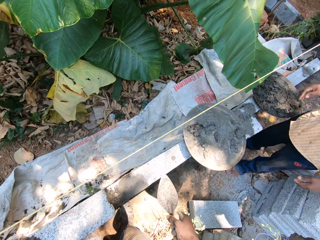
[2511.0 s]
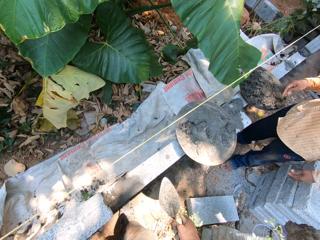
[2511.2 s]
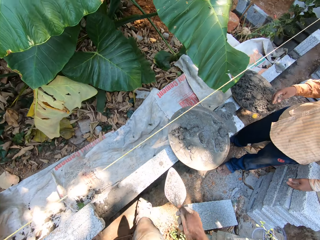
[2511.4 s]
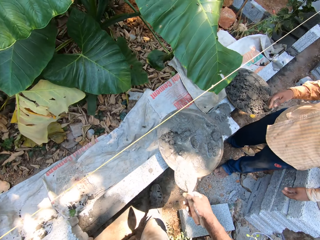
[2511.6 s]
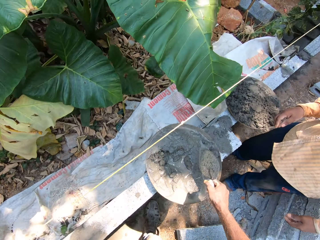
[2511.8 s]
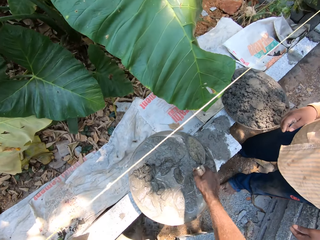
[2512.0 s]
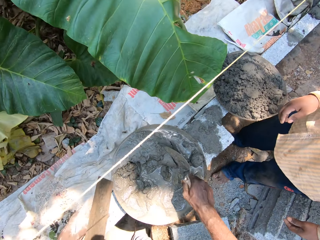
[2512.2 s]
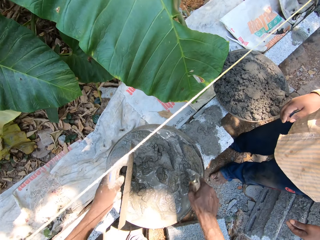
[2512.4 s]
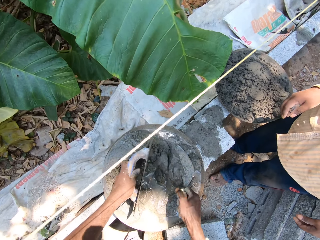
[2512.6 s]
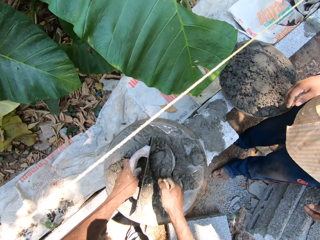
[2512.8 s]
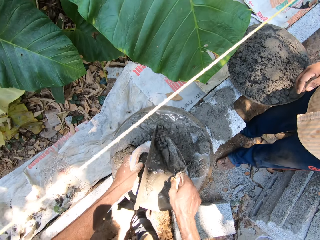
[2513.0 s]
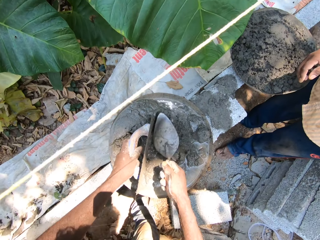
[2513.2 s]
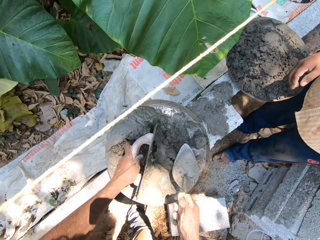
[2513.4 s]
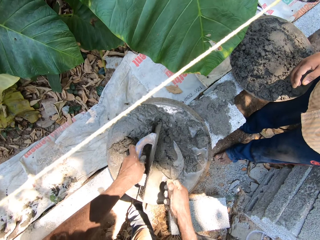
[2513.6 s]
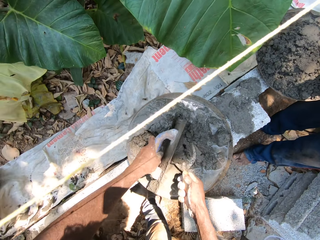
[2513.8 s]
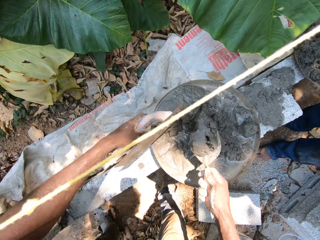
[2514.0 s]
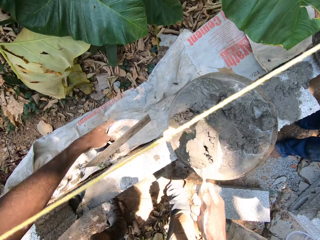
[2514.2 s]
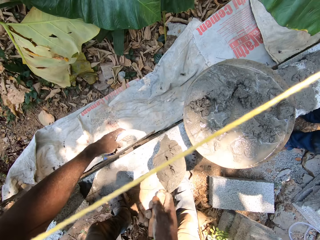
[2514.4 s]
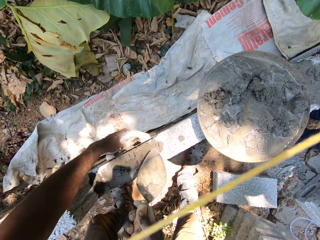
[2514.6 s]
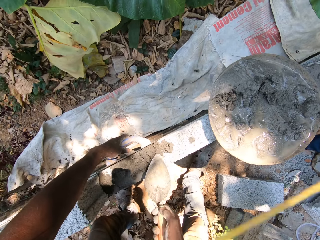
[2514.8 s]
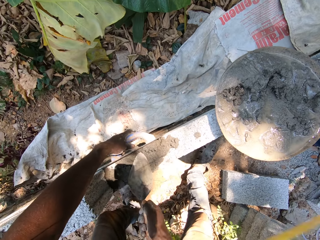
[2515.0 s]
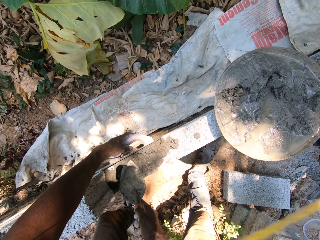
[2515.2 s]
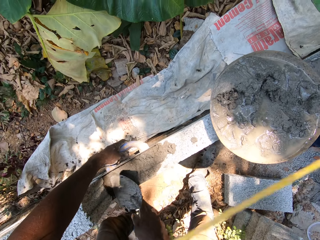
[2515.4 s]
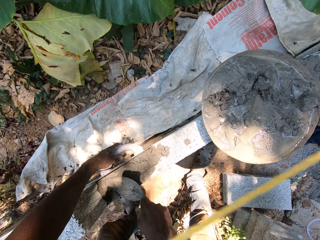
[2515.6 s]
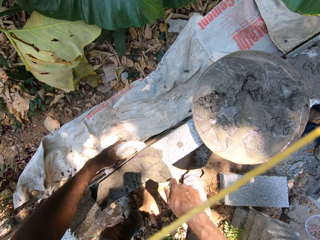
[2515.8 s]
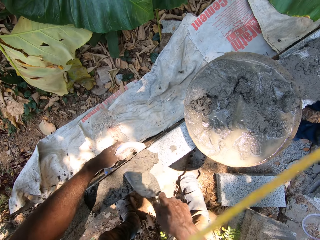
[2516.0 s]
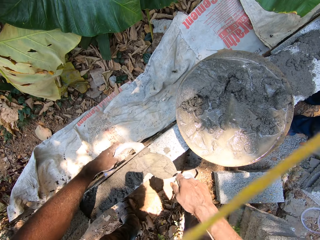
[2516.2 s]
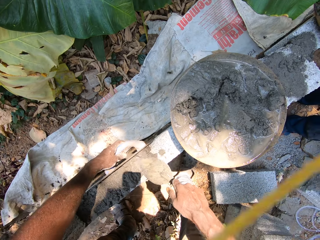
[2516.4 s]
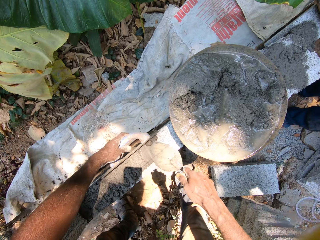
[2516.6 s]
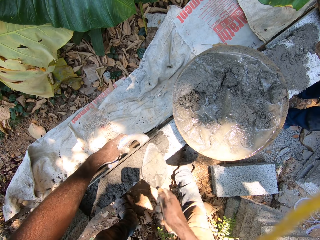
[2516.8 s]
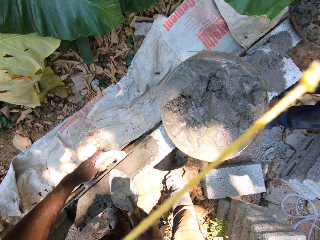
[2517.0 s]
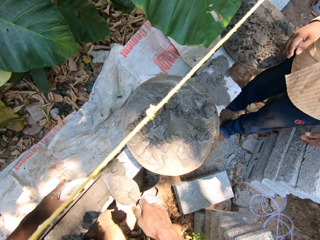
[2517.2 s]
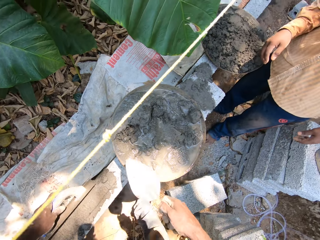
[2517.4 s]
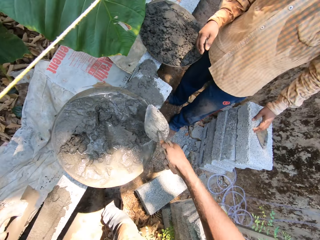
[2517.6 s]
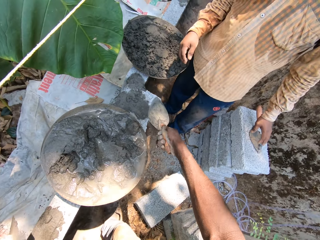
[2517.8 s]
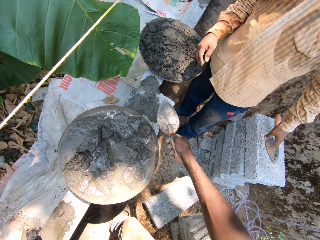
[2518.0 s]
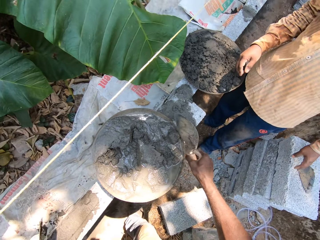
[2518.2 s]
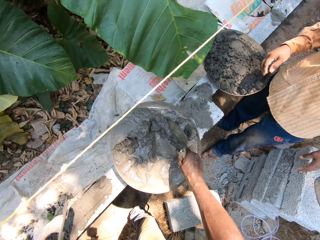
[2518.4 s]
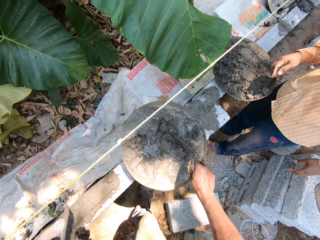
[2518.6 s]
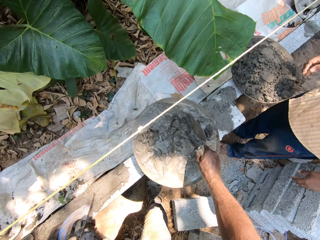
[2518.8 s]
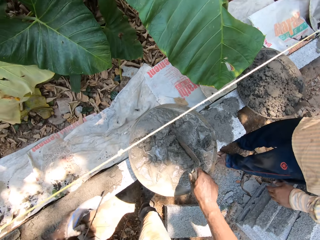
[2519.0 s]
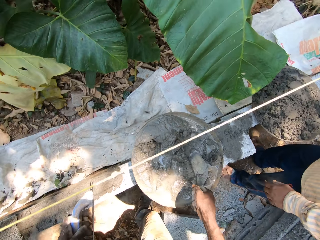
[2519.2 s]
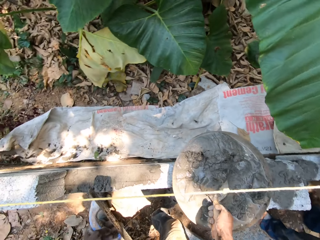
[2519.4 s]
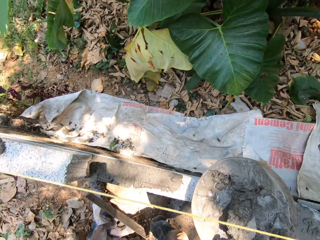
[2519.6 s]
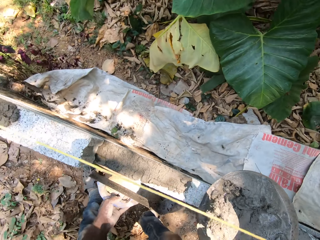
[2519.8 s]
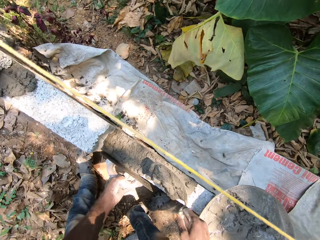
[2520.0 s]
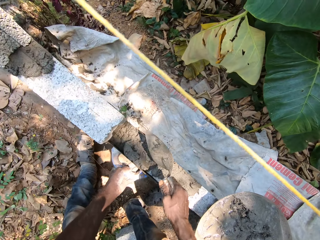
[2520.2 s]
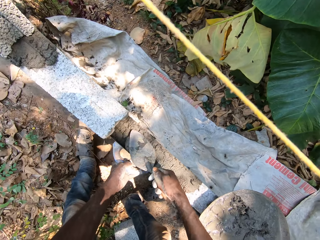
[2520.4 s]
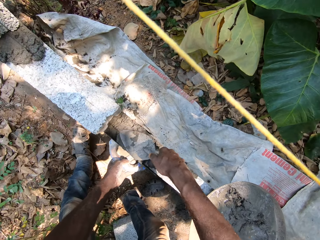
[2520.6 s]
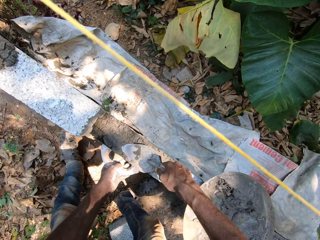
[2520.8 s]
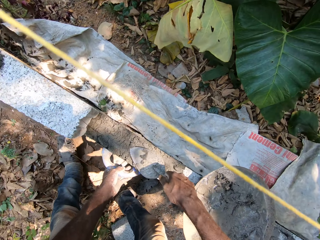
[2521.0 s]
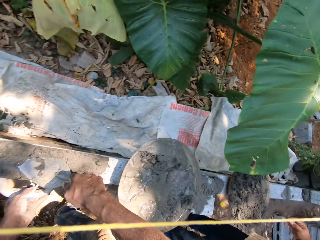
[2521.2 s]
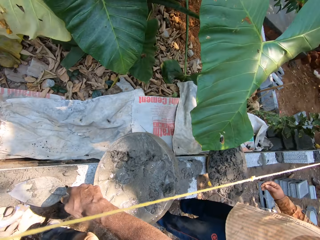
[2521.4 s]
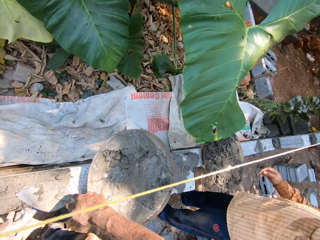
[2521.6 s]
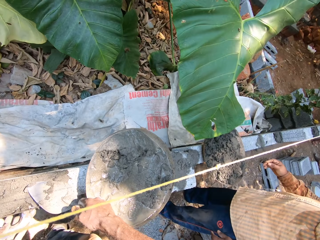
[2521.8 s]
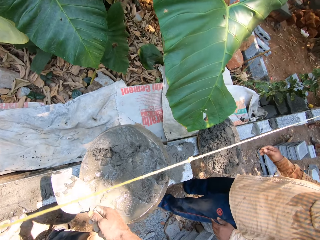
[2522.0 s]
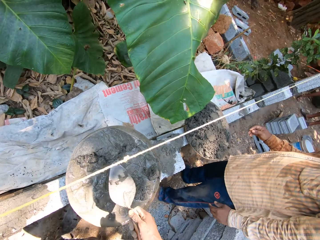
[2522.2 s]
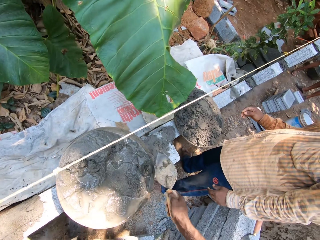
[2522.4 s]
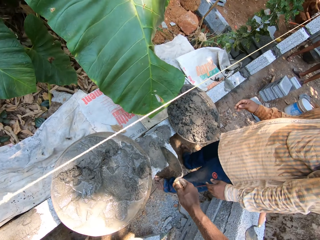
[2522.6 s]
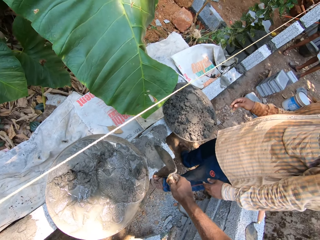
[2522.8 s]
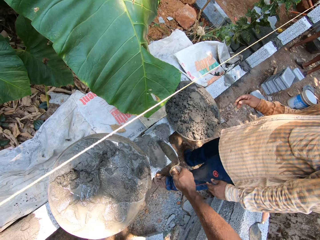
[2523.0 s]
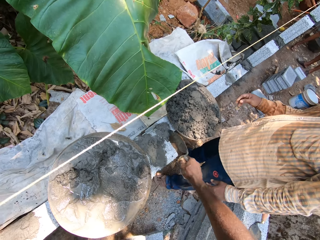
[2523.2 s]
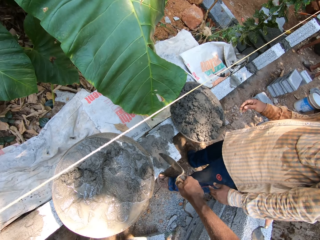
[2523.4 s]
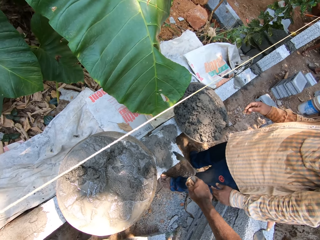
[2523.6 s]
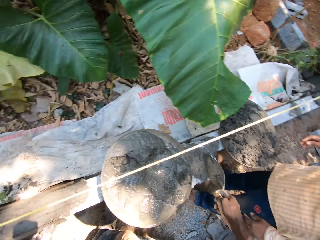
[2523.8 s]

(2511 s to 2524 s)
The camera wearer takes cement using the trowel and the float. He mixes the cement mortar in the head pan with the trowel in his right hand. He places the midget trowel in his left hand in the head pan. He scoops cement mortar from the head pan with the trowel in his right hand. He places the midget trowel in his left hand against the brick wall. He pours the cement mortar on the trowel in his right hand on the brick wall. He plasters the wall with the trowel in his right hand. He converses with a man. The camera wearer scoops cement mortar from the head pan with the trowel in his right hand. He pours cement mortar on the trowel in his right hand on the brick wall. He spreads the cement mortar with the trowel in his right hand.

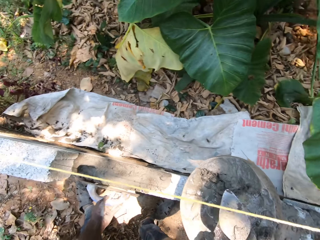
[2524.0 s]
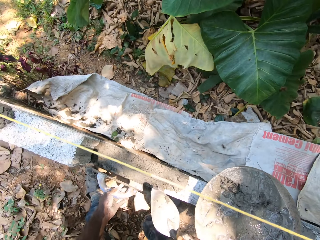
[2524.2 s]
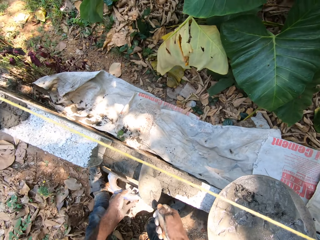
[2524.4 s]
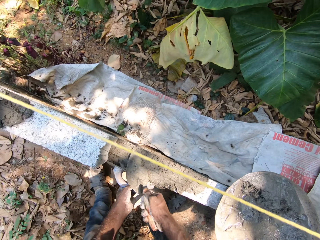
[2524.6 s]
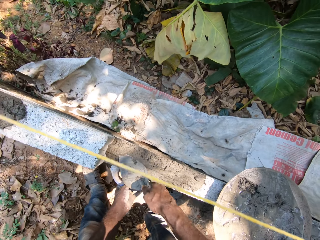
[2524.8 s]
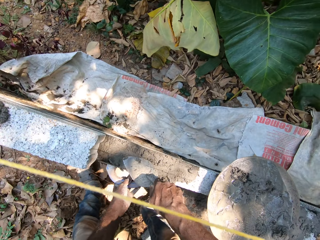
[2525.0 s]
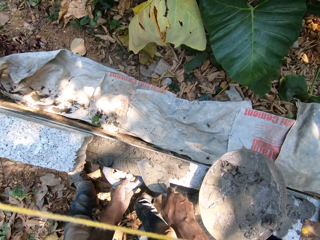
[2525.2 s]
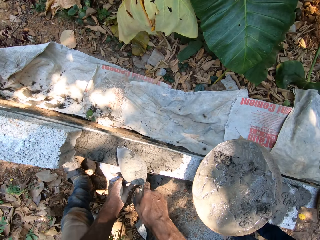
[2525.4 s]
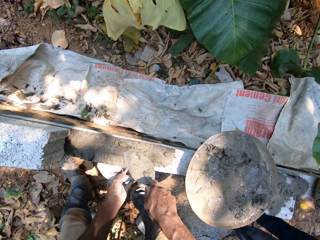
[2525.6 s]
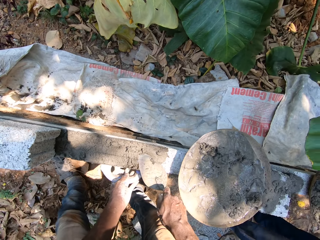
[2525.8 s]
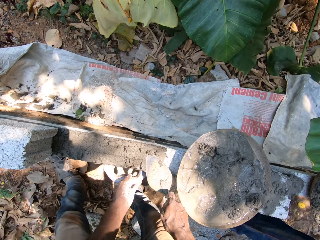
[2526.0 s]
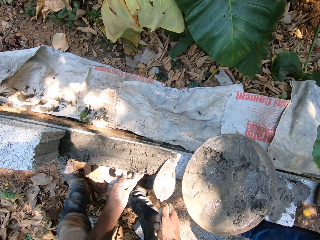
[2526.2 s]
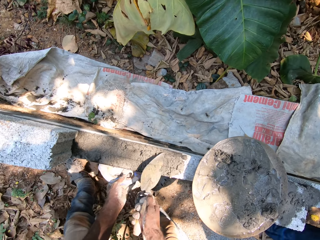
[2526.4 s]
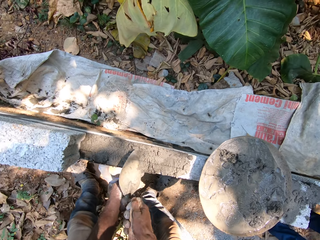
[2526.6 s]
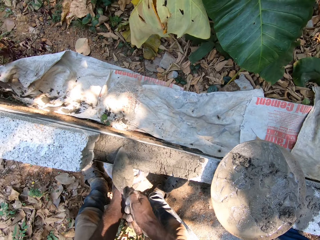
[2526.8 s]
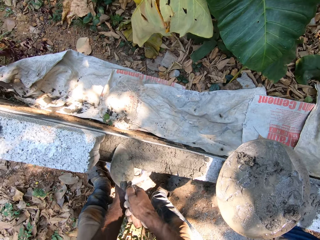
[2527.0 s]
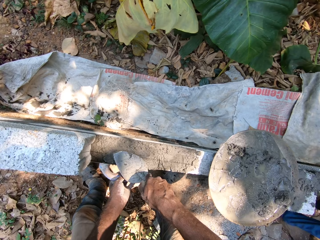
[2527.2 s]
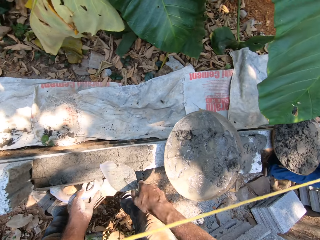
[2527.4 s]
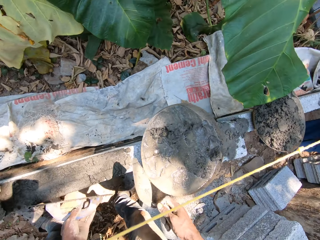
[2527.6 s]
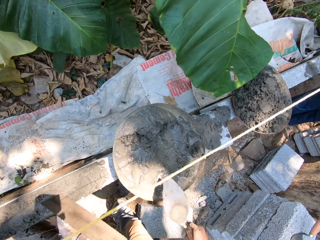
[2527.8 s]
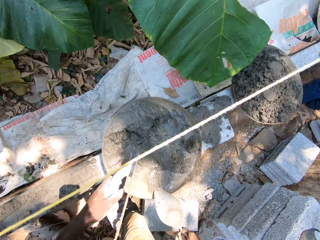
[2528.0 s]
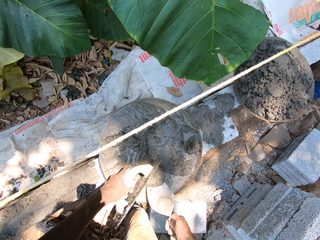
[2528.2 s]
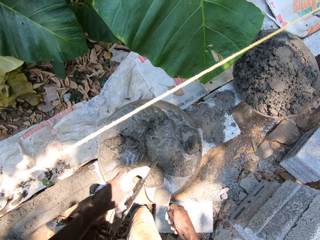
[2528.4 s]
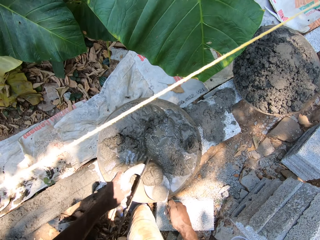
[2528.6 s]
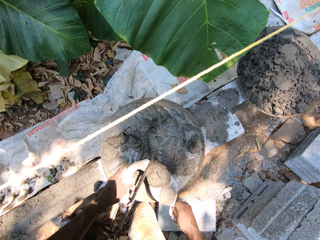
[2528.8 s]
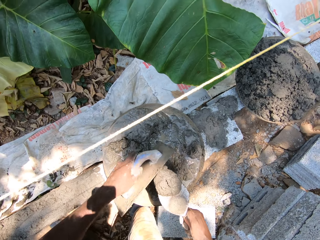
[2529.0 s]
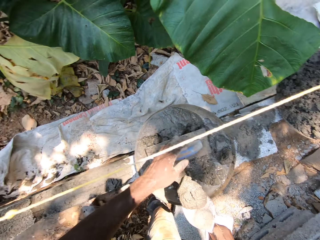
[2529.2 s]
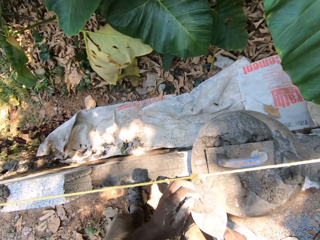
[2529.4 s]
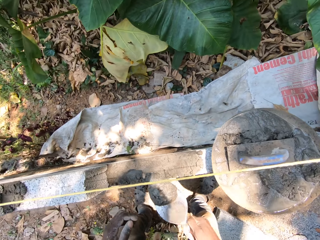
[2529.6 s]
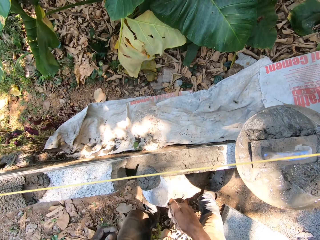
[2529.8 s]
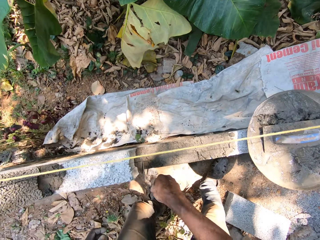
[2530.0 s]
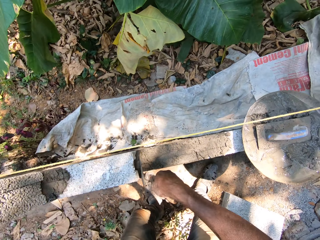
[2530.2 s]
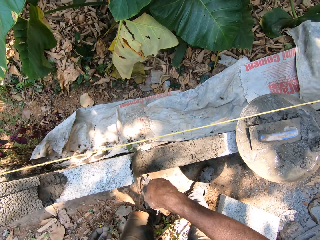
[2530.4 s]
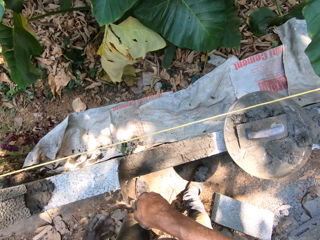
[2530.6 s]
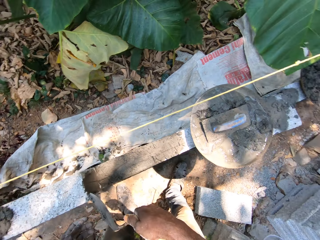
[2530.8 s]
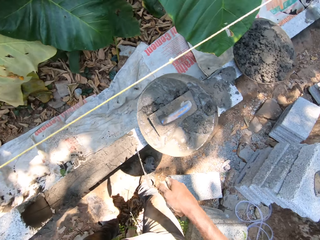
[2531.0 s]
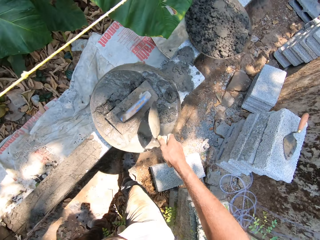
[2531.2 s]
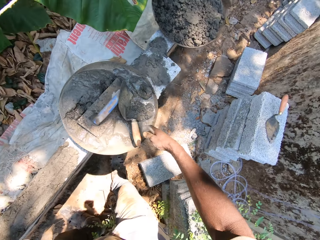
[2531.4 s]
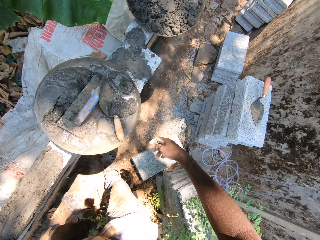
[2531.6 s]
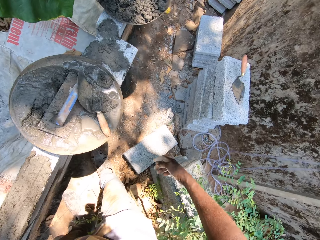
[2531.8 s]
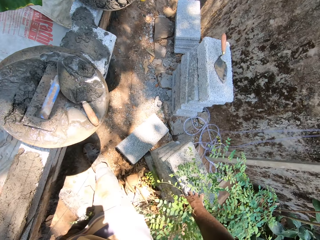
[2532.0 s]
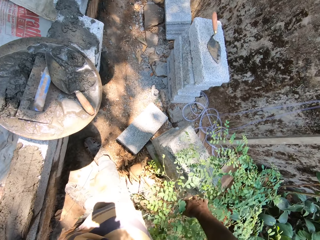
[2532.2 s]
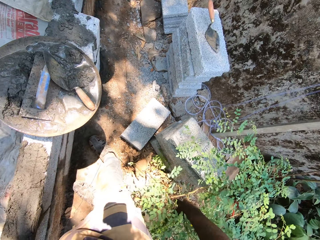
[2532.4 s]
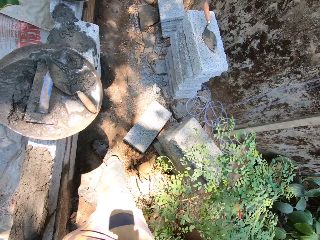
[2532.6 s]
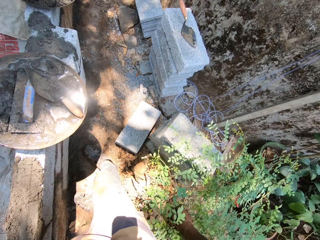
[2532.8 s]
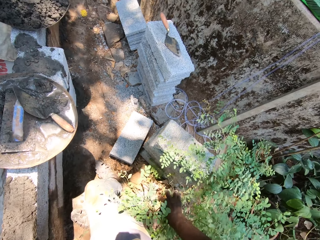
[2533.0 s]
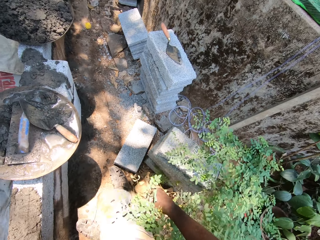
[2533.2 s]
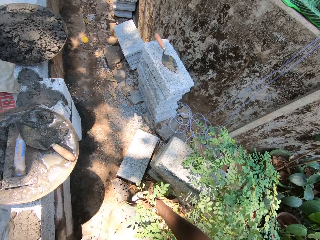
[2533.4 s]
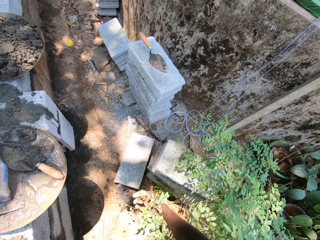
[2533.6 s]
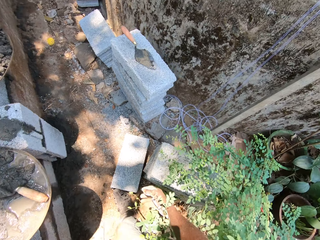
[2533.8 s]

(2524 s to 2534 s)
The camera wearer spreads the cement mortar with the trowel in his right hand. He talks to a person. He scoops the cement mortar with the trowel and the midget trowel in his hands. He drops the midget trowel into the head pan with his left hand. He plasters the brick wall with the trowel in his right hand. He throws the trowel in his right hand into the head pan.
